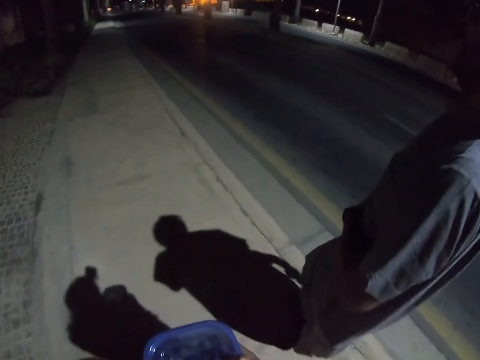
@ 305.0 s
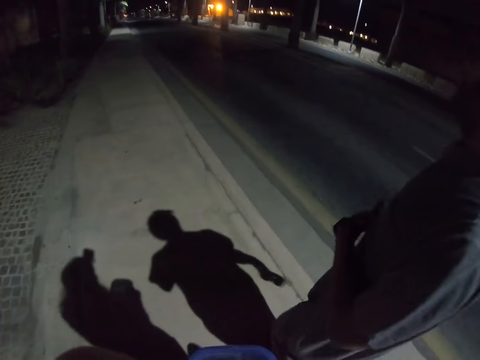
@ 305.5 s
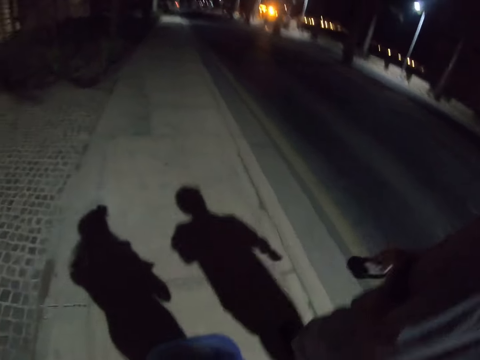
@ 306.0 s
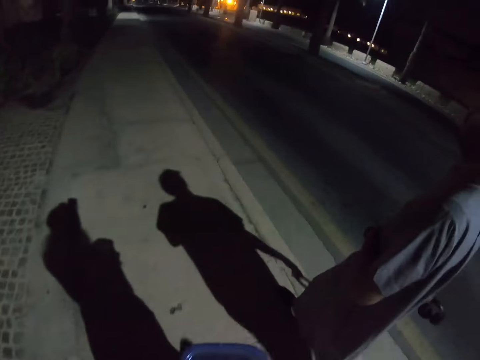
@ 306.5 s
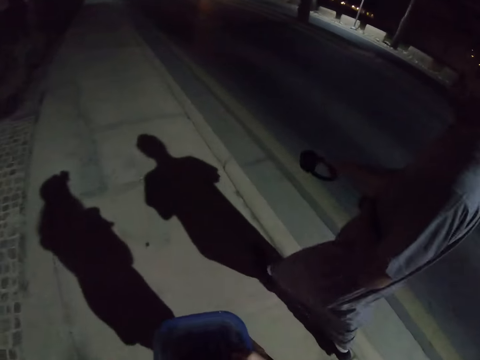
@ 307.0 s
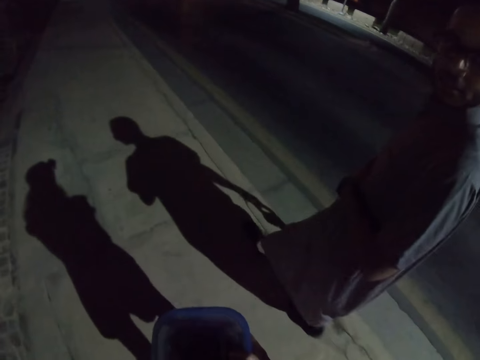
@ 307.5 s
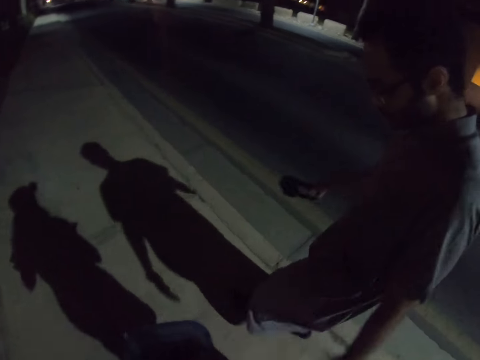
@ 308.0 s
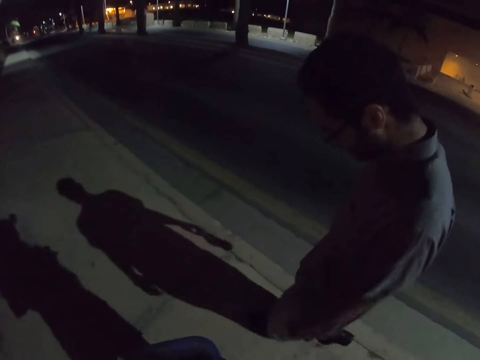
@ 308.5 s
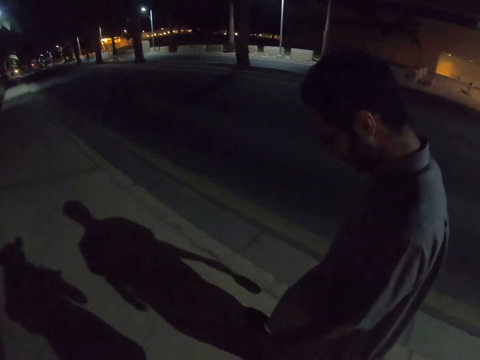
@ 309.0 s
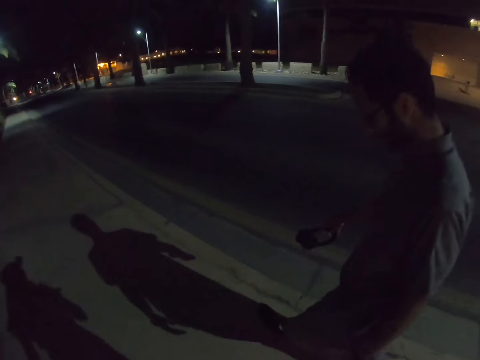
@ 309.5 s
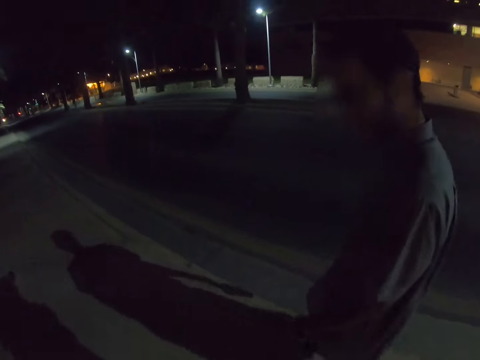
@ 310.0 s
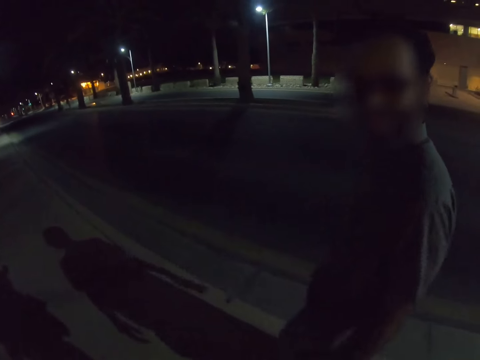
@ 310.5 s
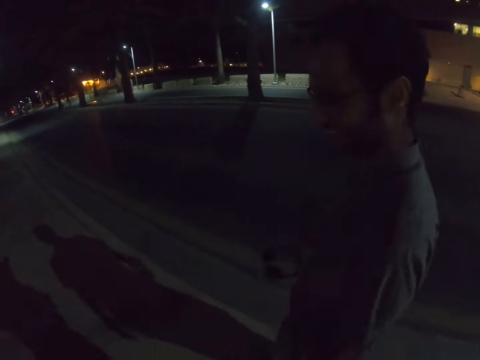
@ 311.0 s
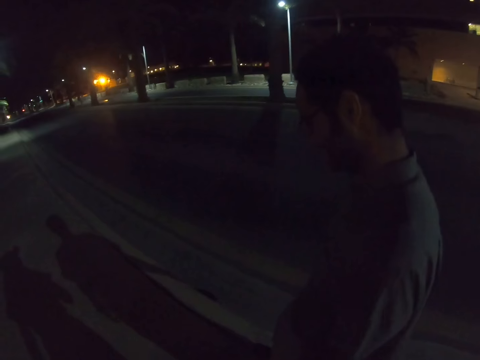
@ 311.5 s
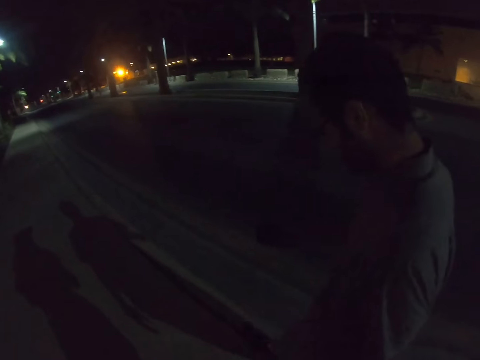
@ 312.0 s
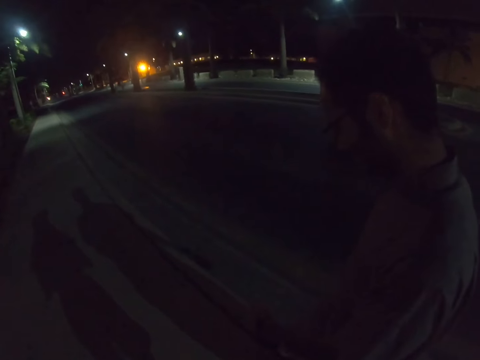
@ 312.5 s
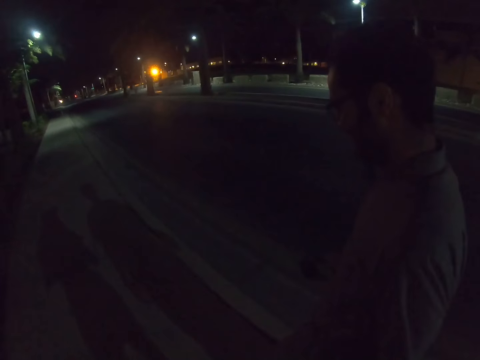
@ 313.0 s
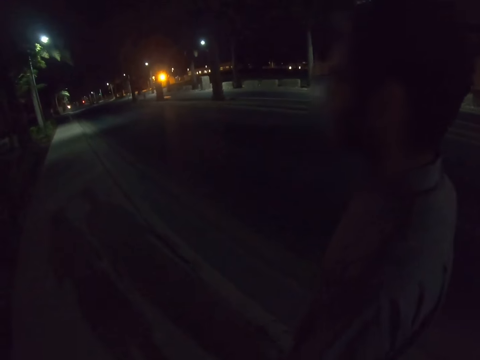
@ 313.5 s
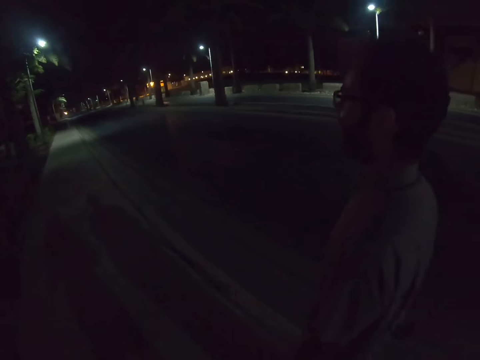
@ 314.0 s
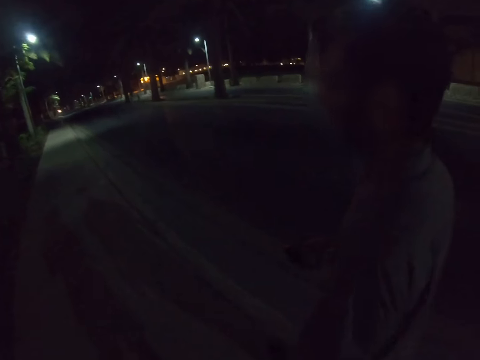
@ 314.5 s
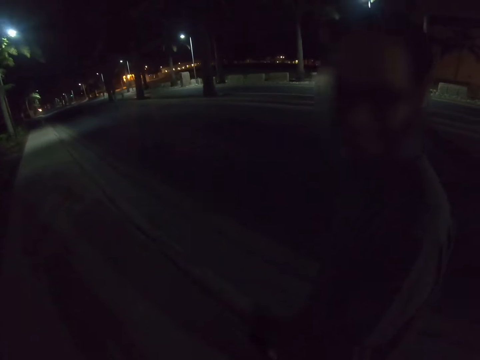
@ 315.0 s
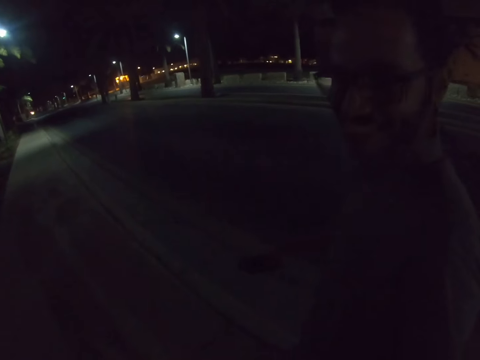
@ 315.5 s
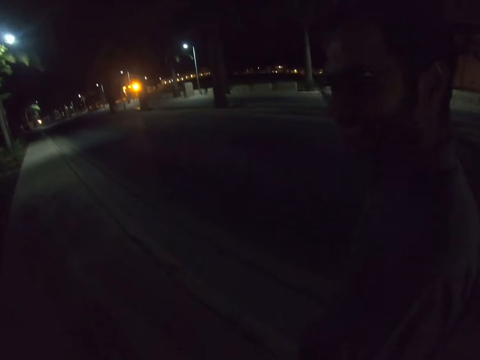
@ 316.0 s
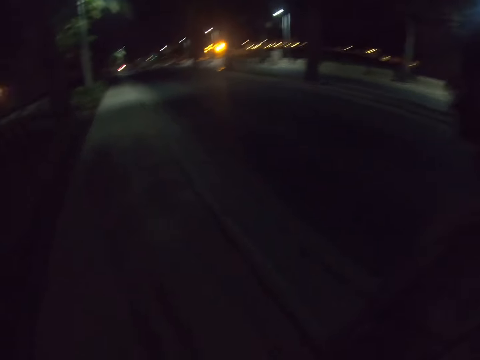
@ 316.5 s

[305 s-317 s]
A man wipes his hand on a cloth. The man touches himself. The camera wearer walks with the man on the road. They talk with the man on the road.

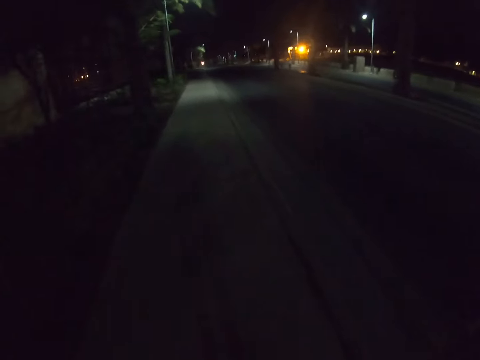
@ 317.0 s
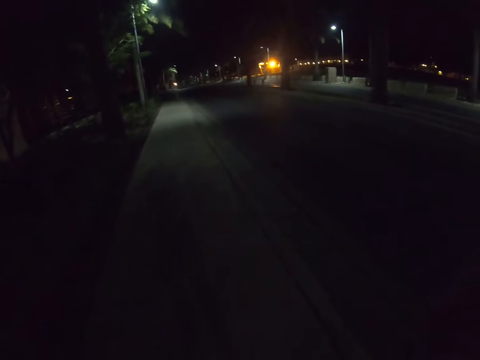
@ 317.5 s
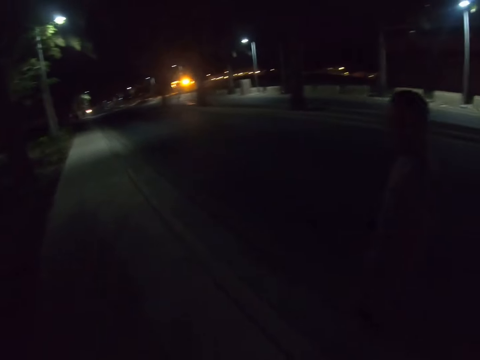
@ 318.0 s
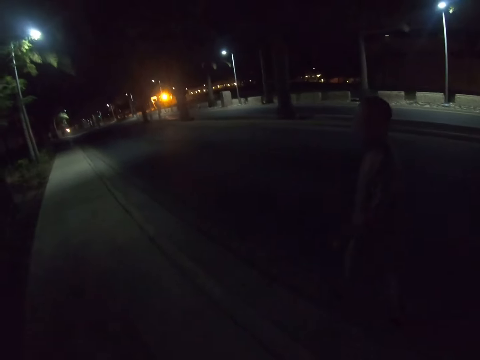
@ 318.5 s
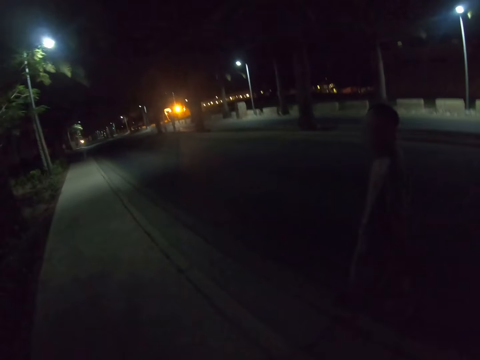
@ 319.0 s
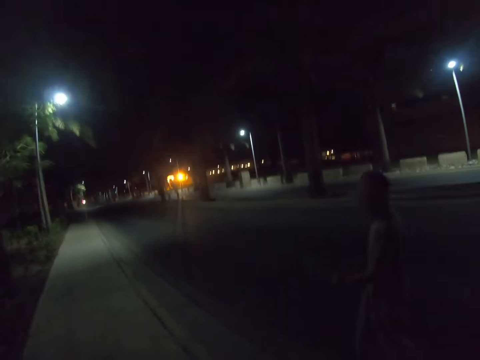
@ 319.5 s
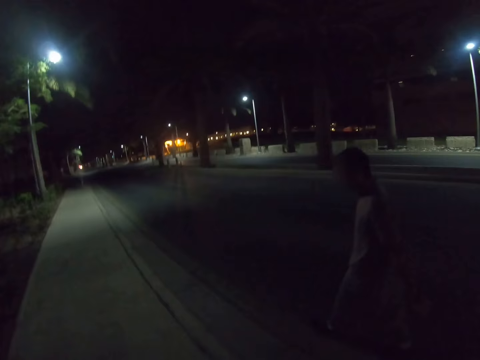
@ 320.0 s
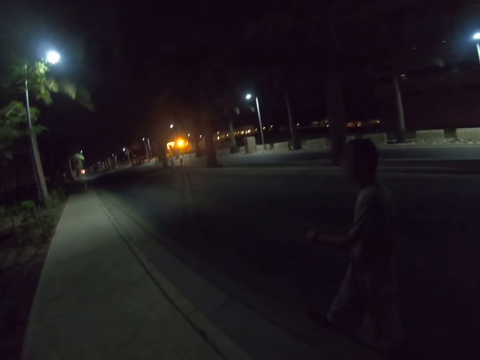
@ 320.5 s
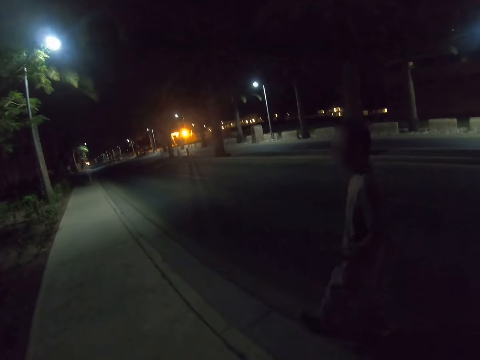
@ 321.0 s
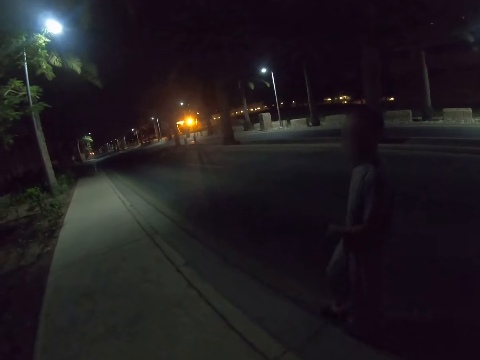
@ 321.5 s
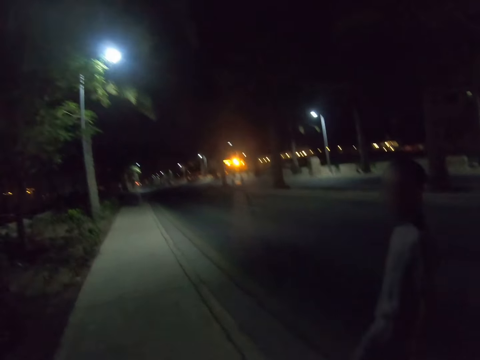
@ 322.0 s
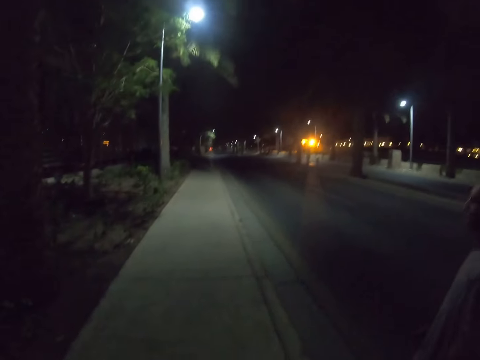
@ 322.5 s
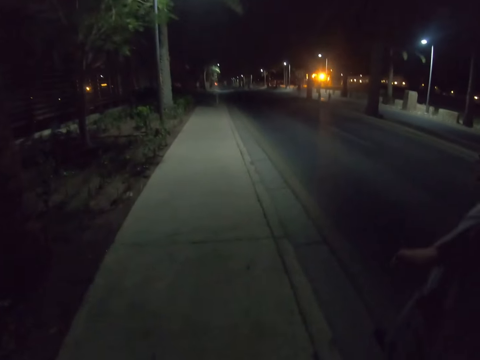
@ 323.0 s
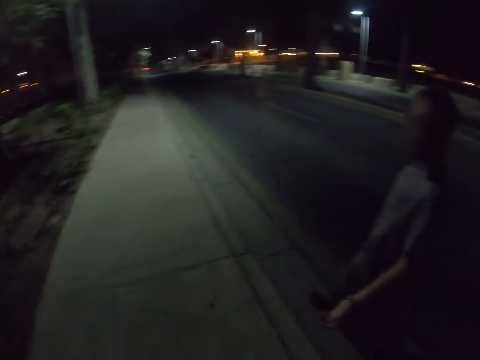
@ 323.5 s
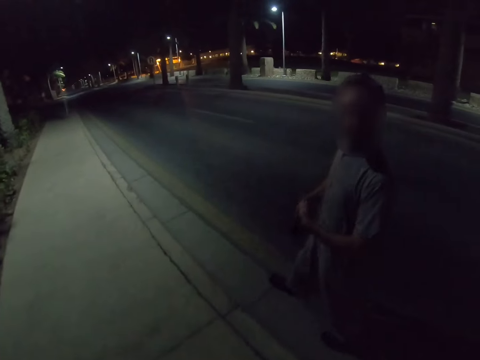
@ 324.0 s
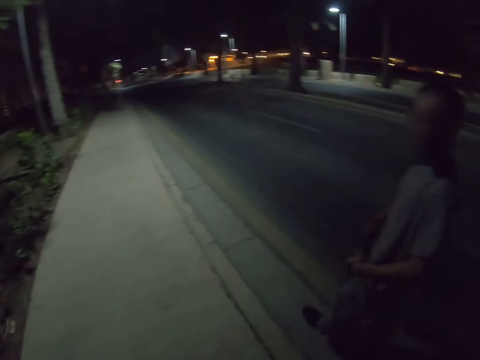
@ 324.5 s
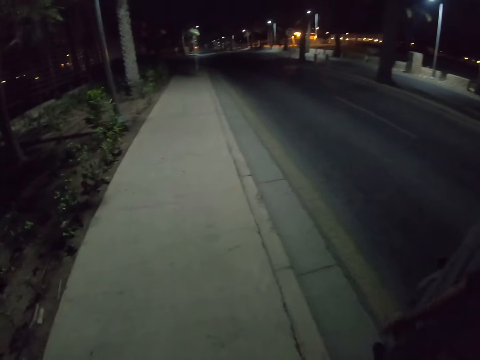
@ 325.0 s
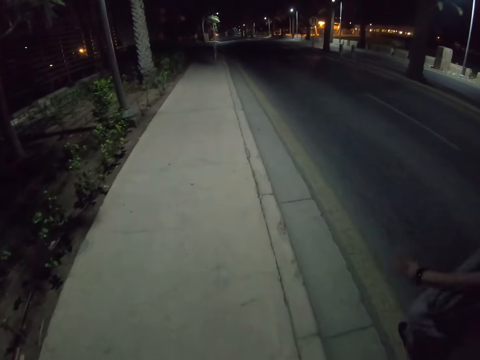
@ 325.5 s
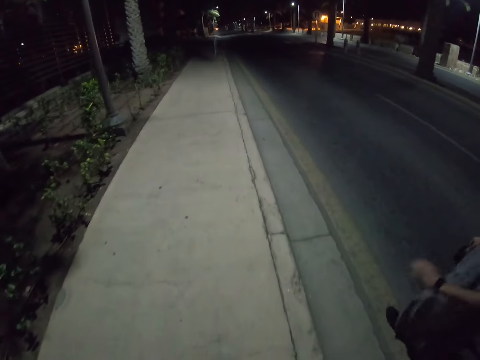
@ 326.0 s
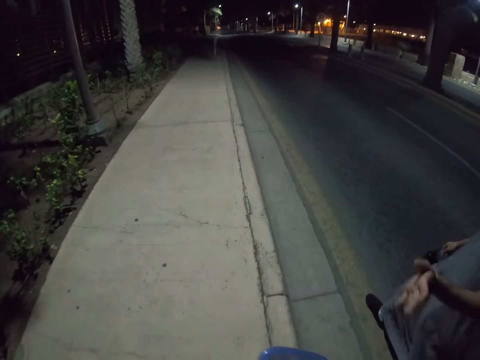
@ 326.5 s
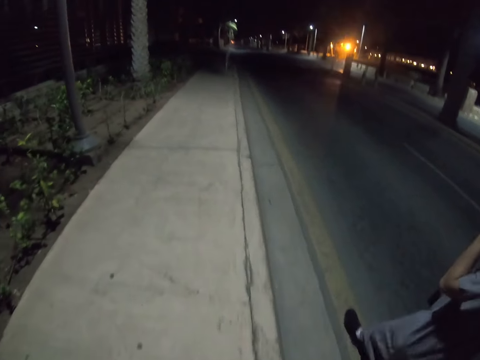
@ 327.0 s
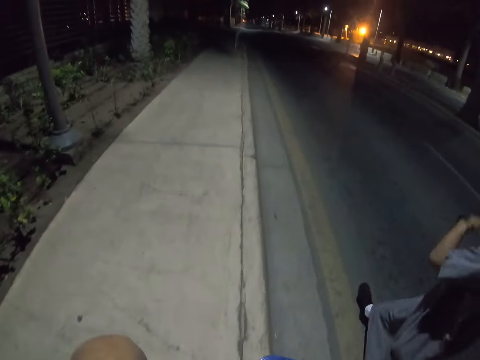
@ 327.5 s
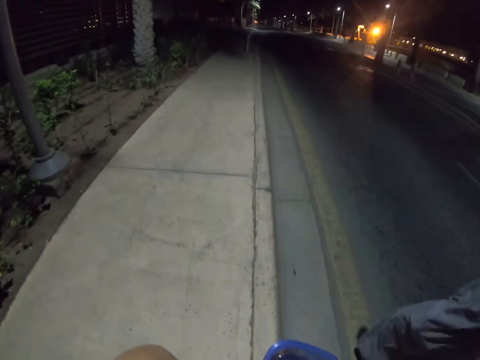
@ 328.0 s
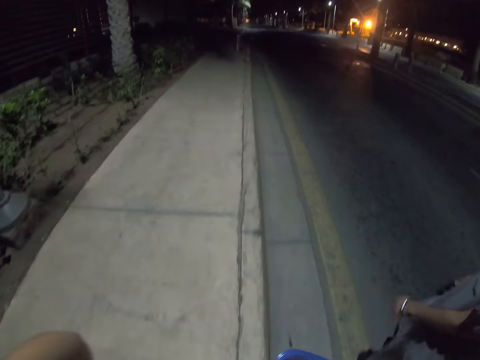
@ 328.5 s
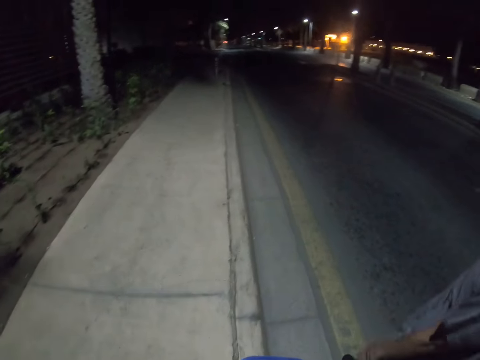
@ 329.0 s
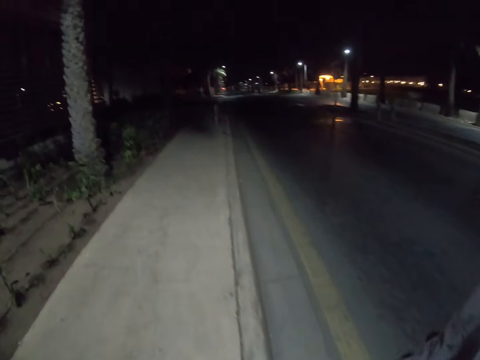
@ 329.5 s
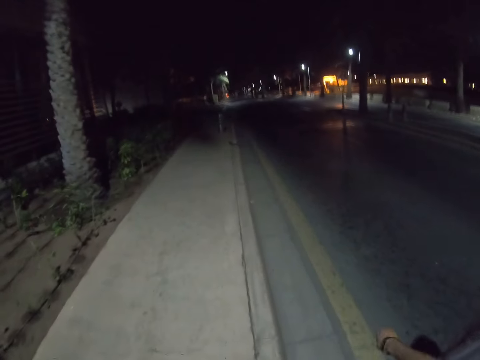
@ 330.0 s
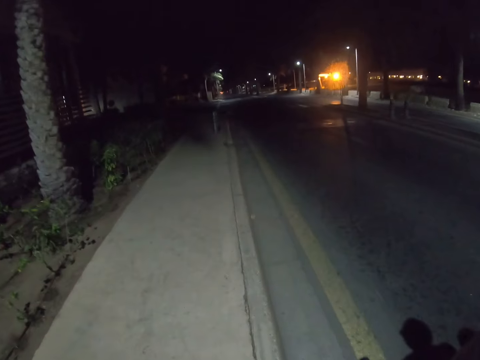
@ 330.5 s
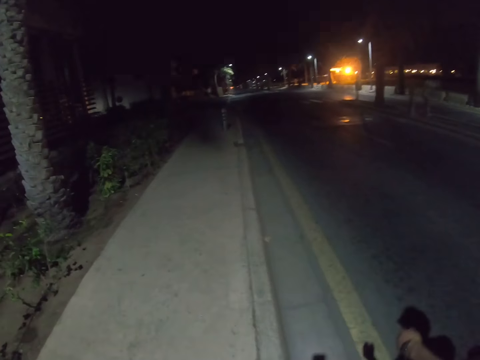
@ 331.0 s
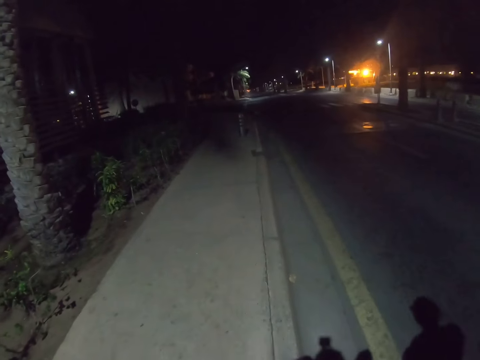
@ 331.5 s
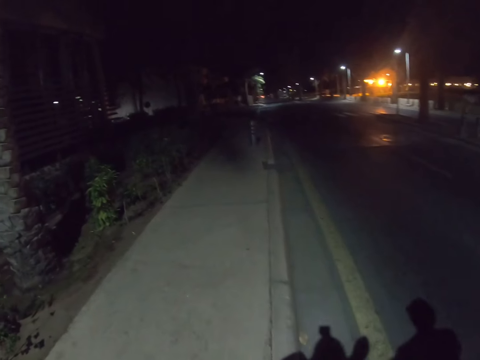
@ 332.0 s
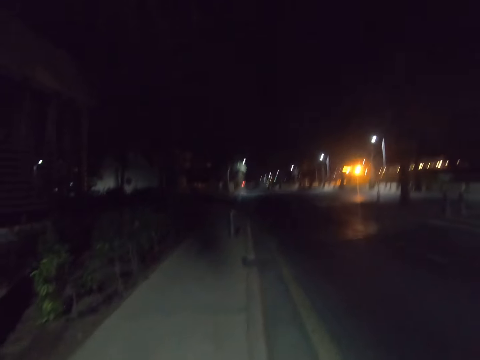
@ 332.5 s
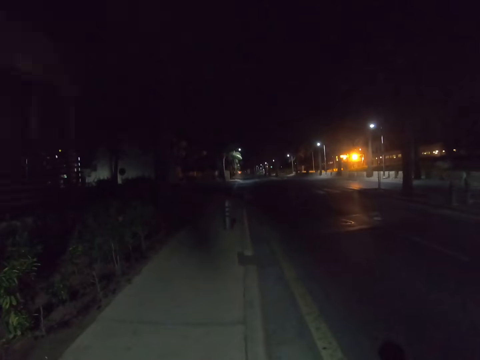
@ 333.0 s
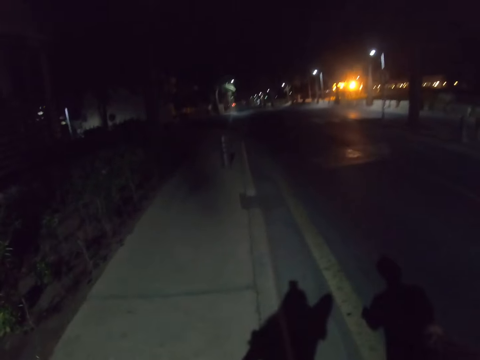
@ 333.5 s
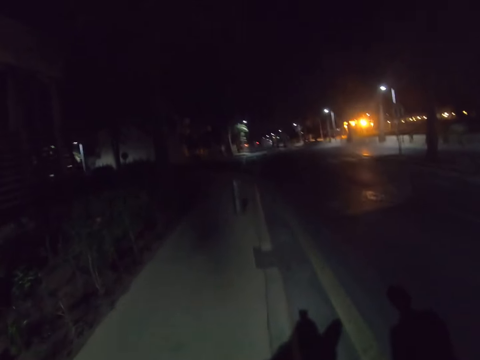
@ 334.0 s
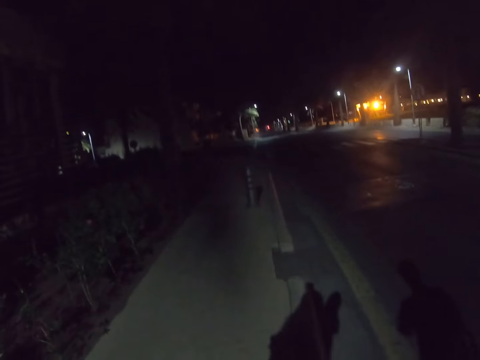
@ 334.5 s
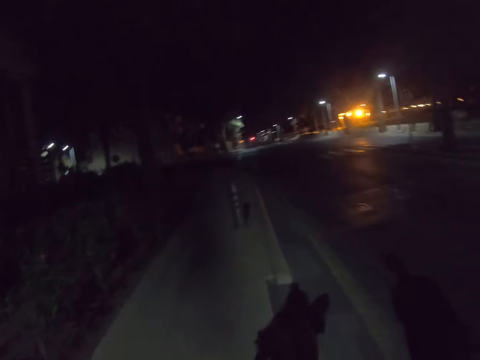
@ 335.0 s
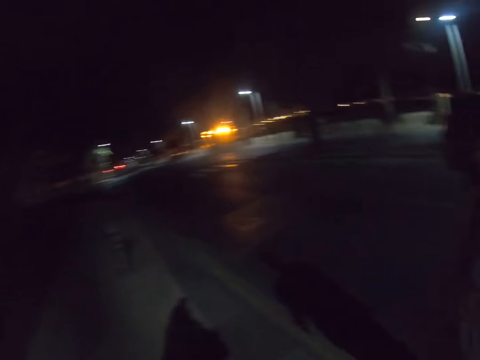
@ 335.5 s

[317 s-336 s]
A man walks on the road. The man converses with the camera wearer.
